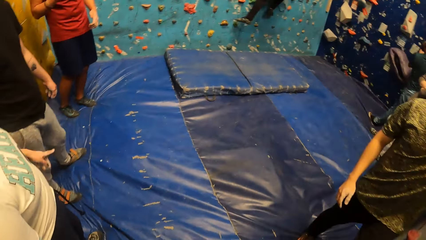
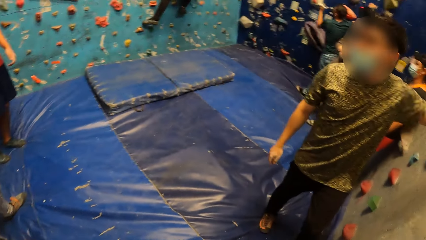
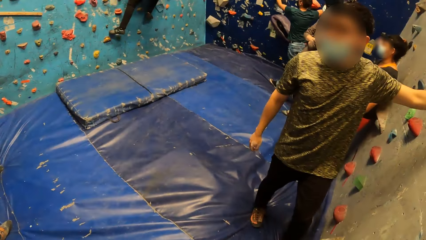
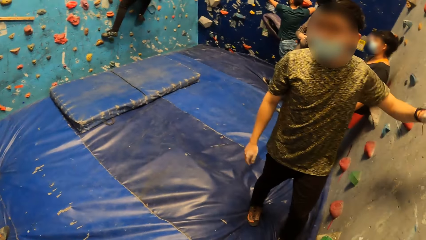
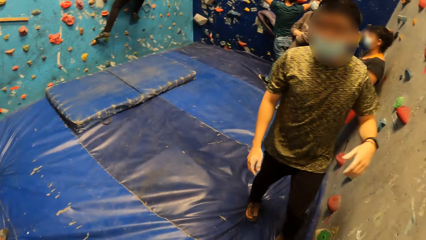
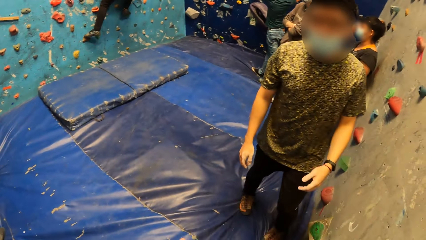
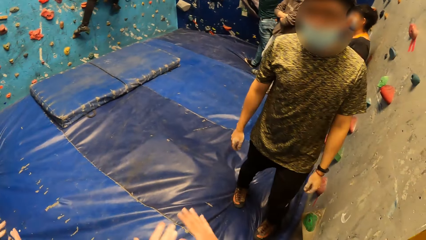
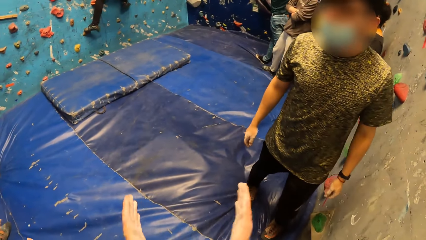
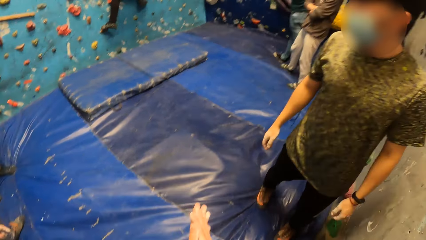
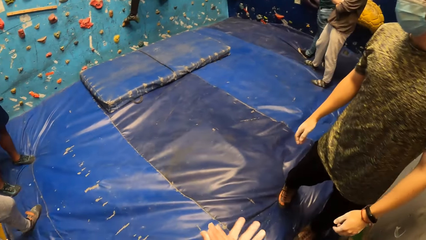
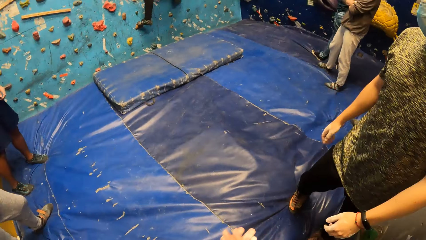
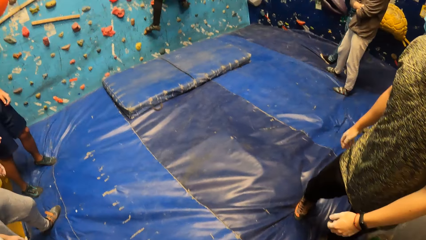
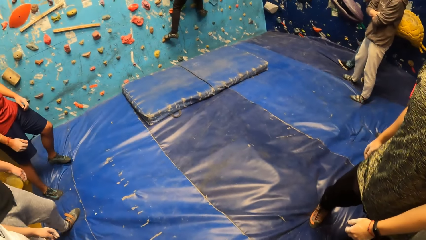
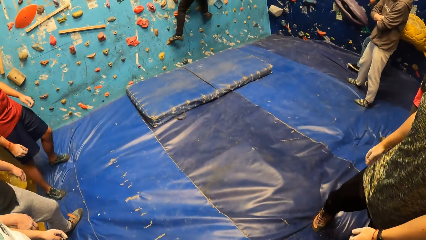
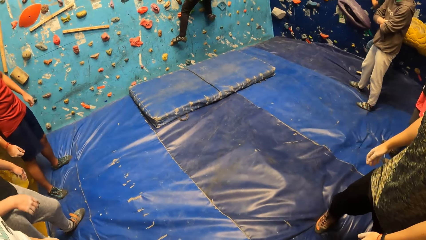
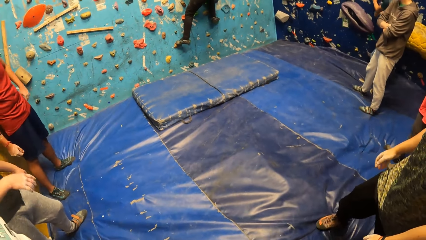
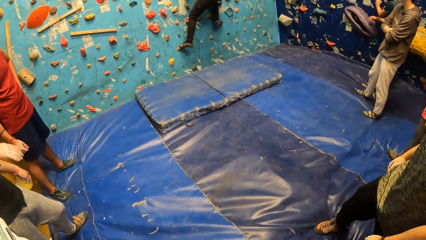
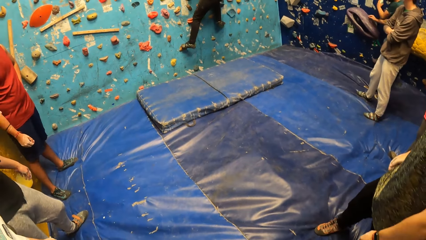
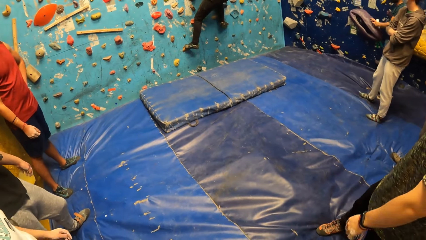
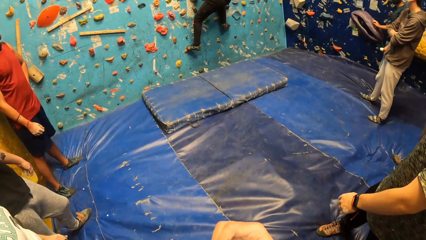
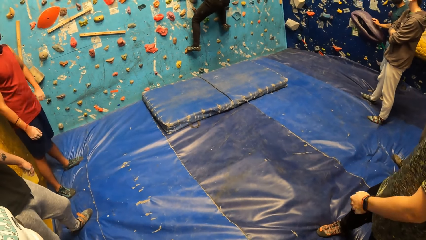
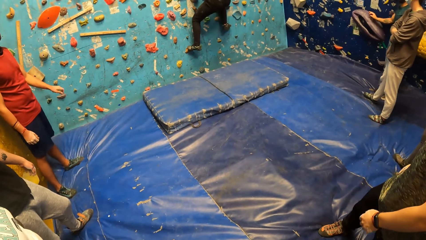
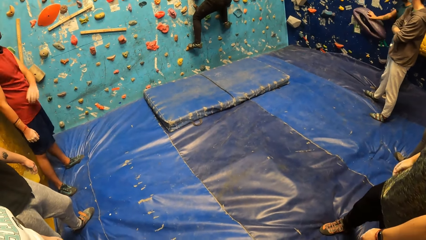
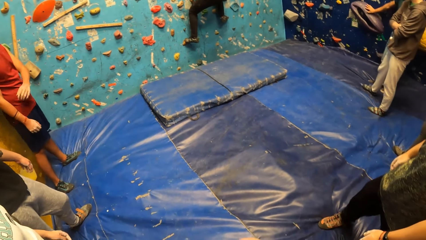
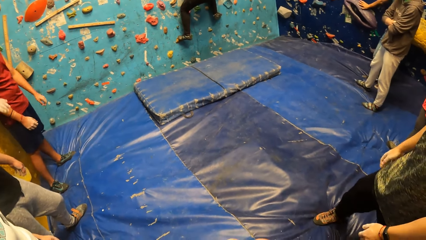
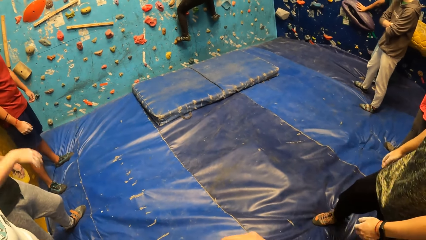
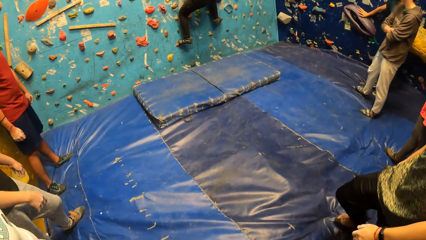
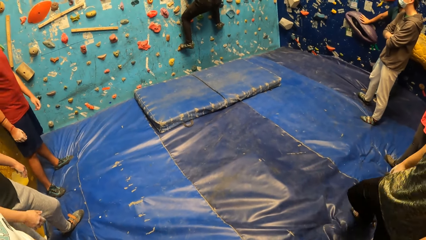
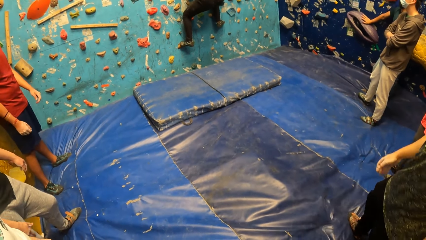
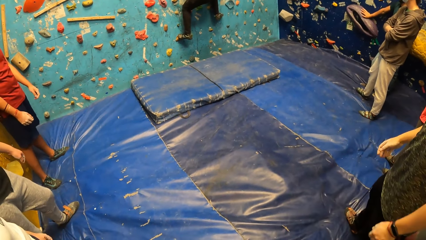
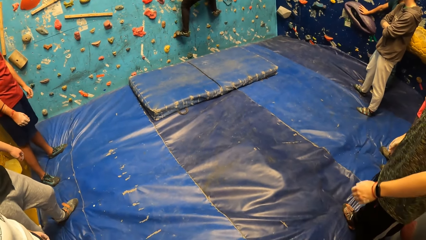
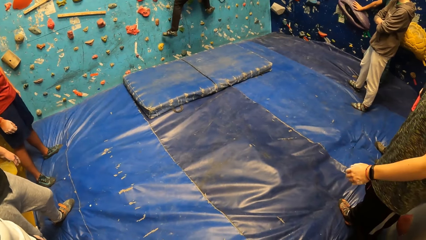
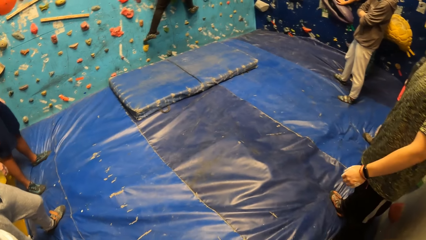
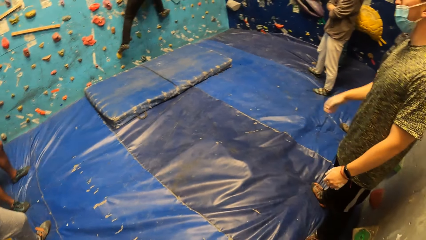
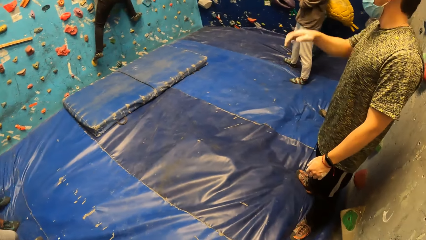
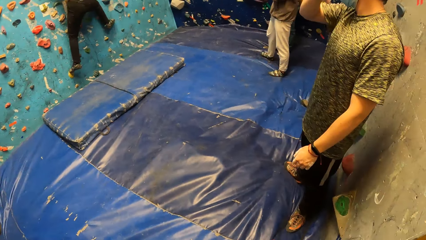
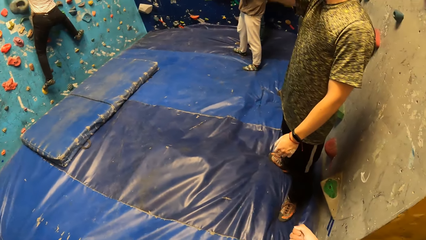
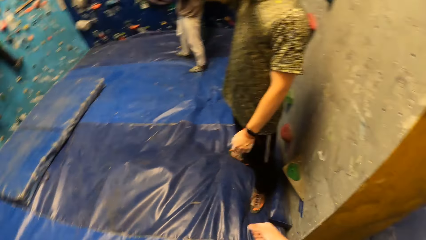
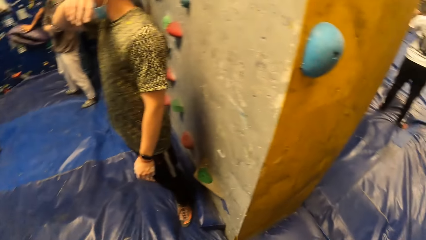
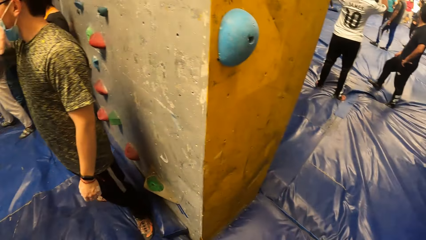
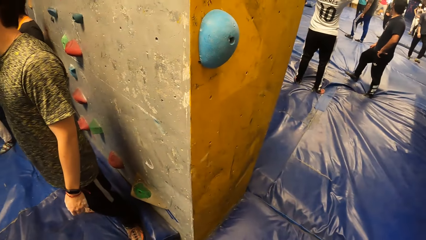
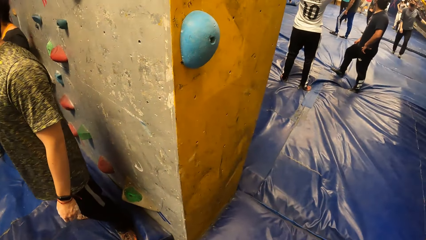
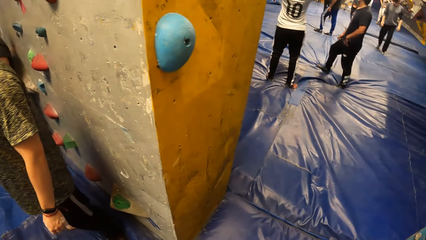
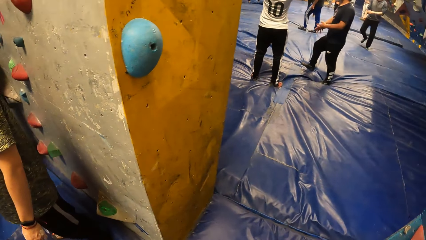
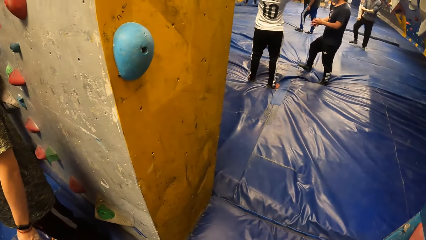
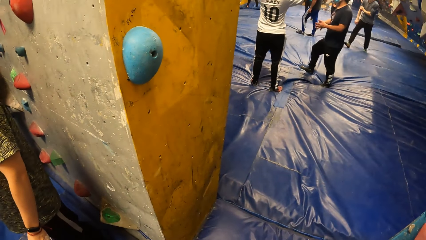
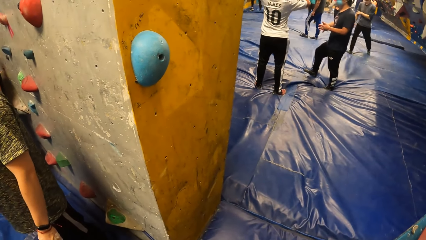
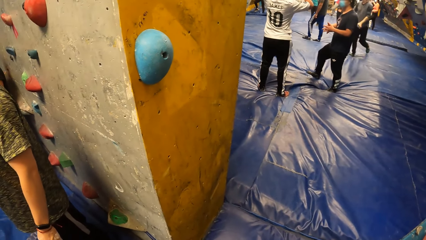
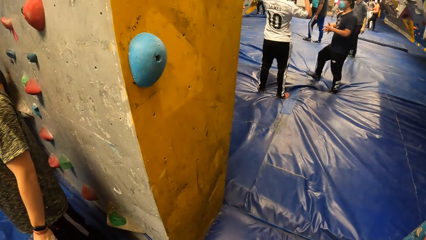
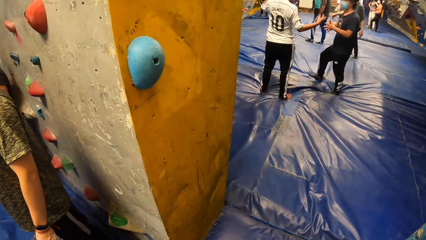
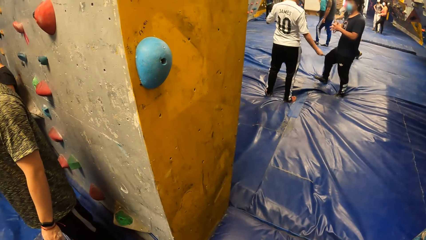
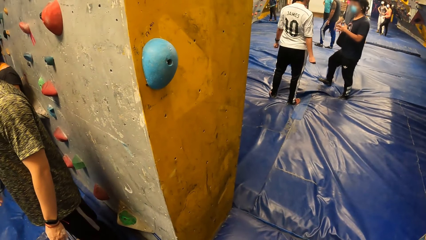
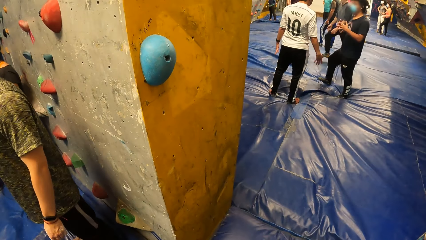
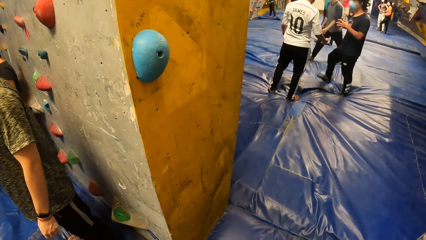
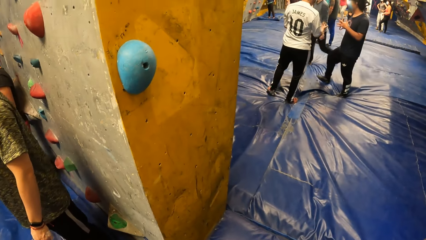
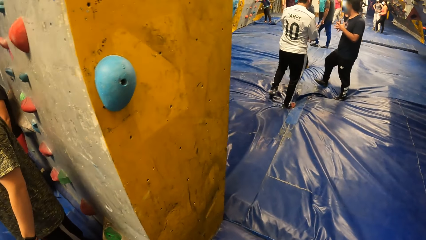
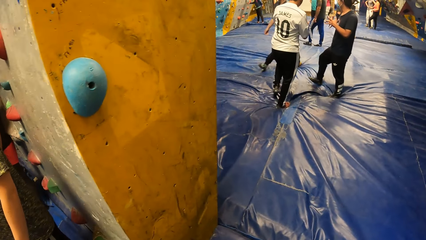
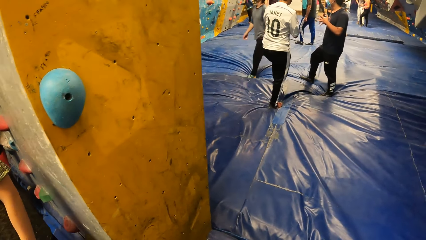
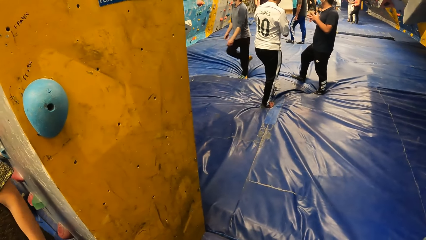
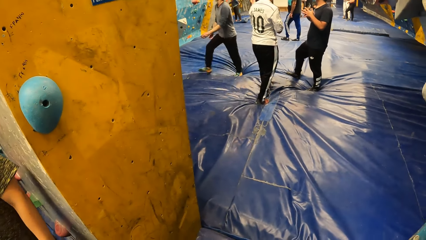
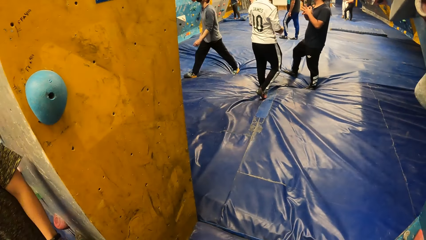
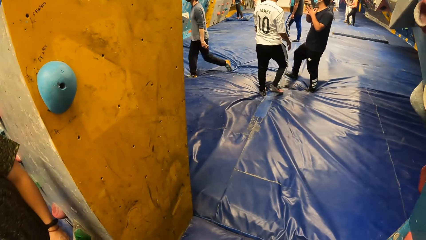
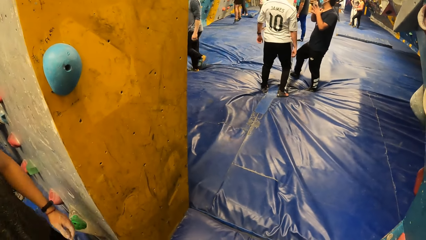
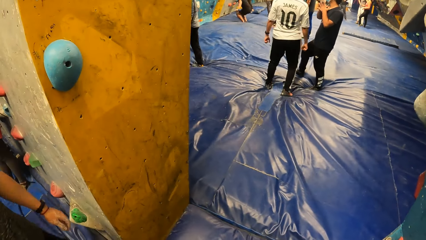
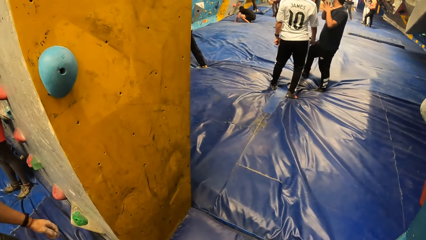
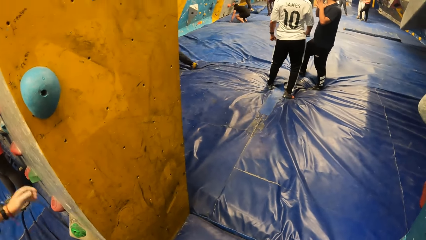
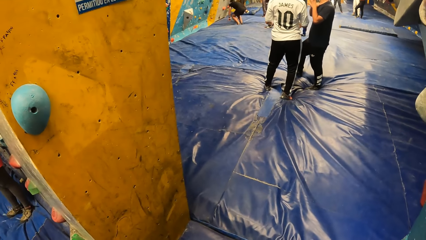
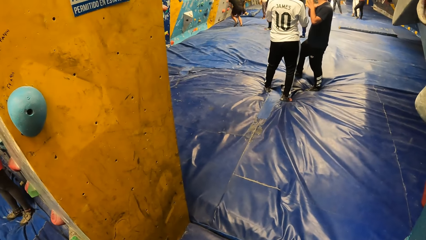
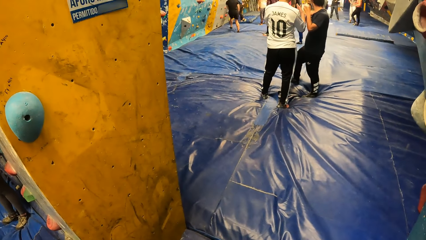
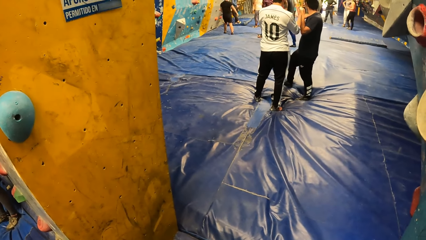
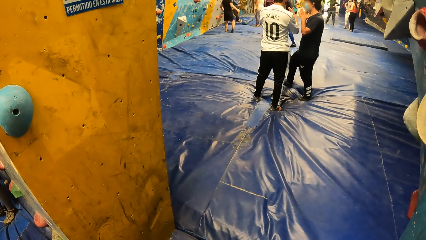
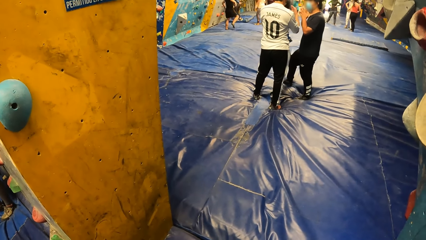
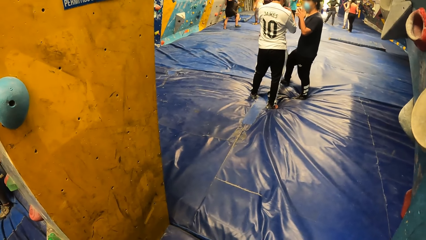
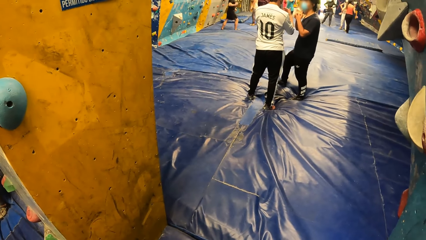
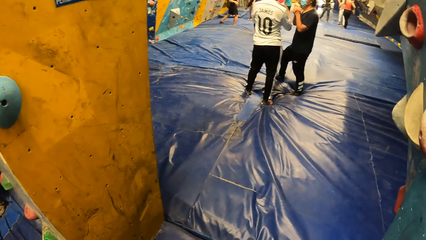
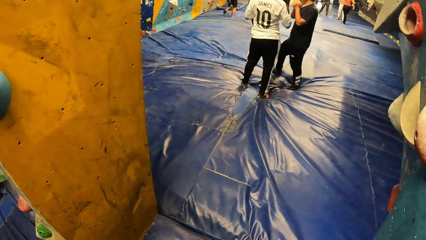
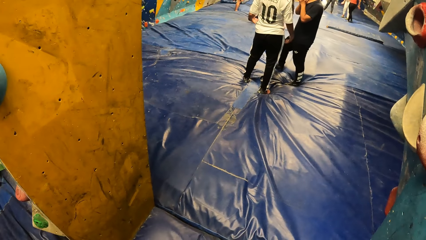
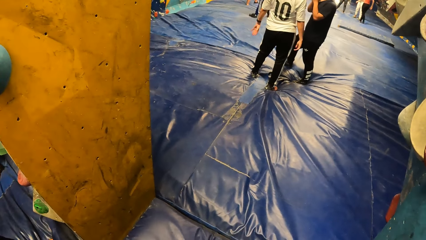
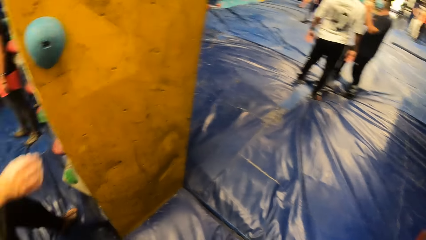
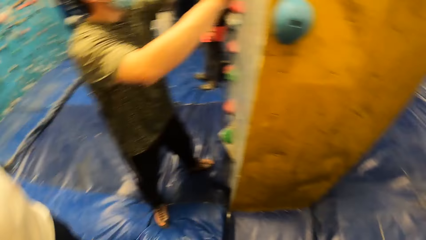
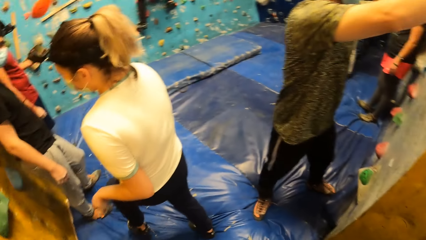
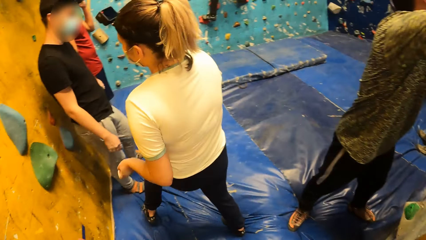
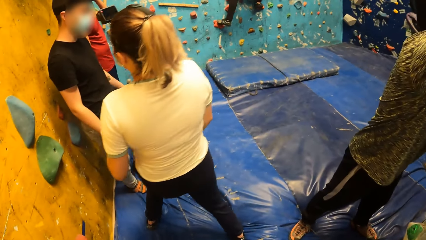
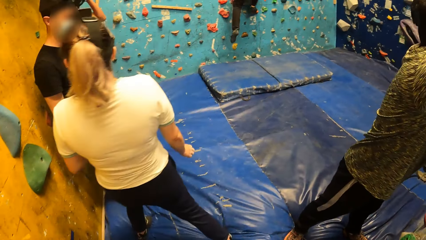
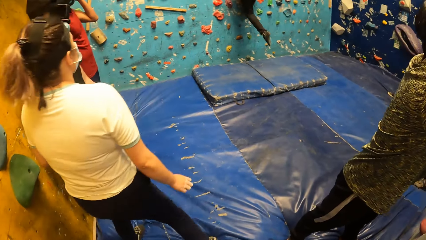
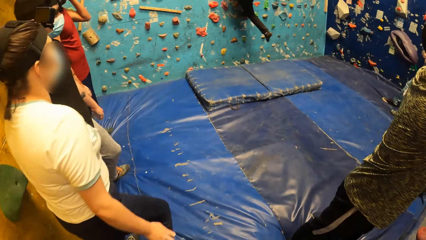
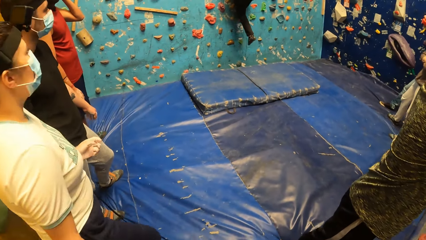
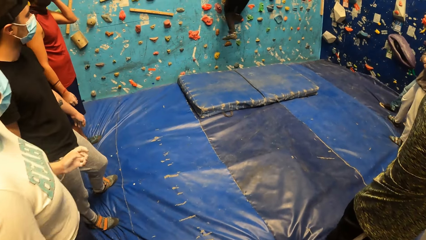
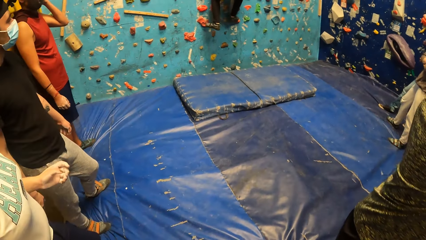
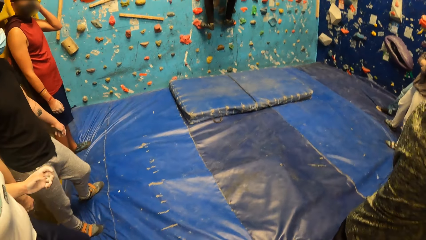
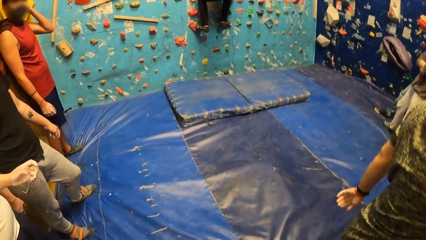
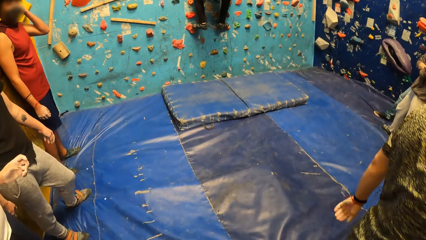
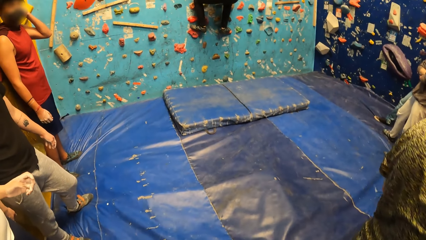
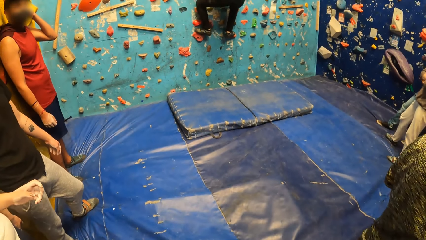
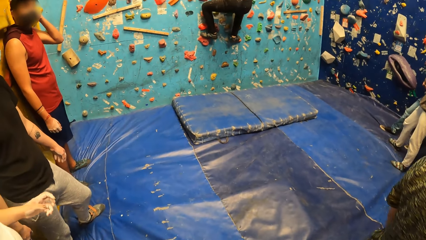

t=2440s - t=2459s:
The camera wearer converses with the man. He claps his hands together. He looks around the climbing wall game. Another man jumps down on a protective foam. The woman rock climbs.
